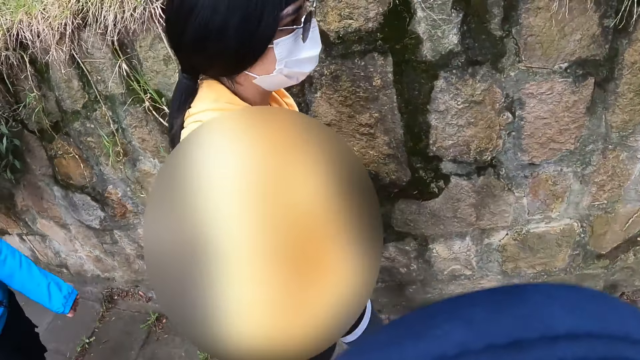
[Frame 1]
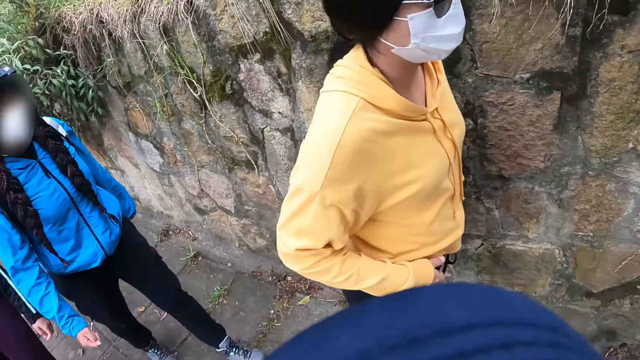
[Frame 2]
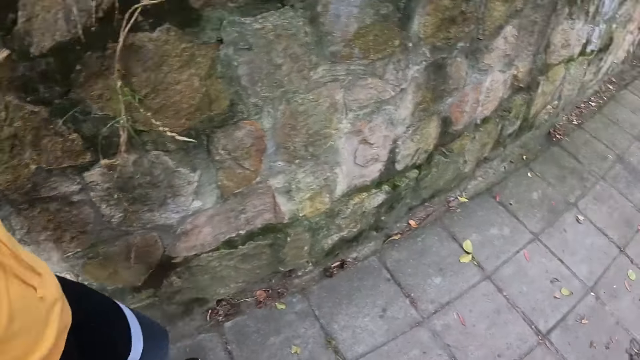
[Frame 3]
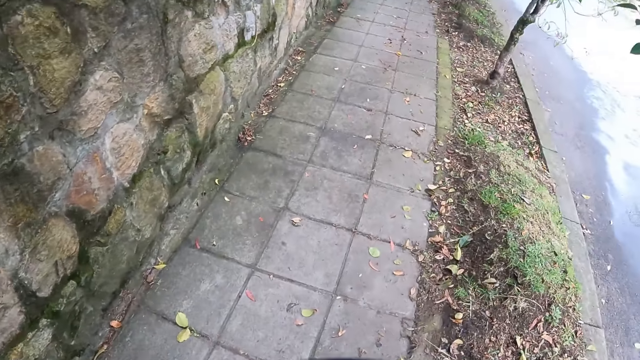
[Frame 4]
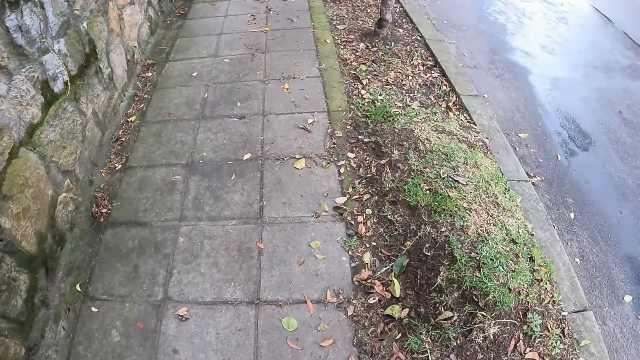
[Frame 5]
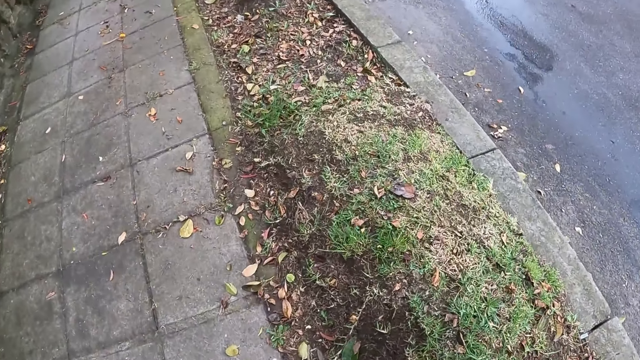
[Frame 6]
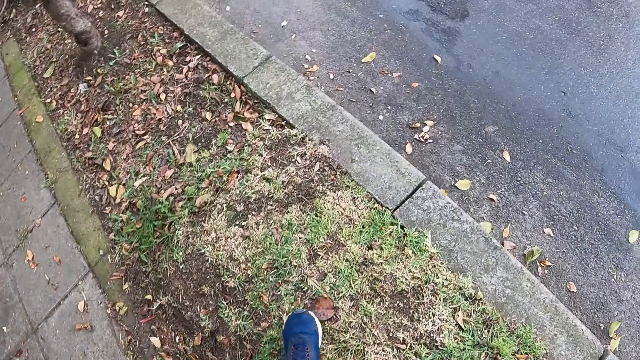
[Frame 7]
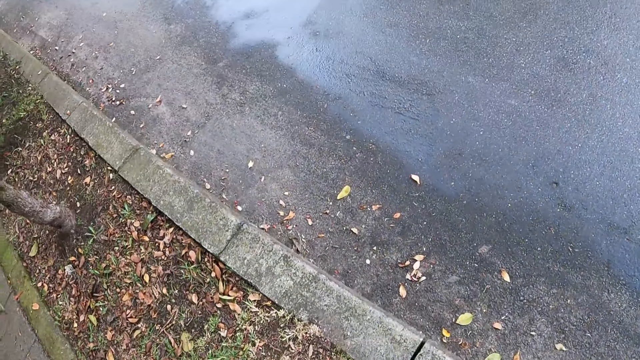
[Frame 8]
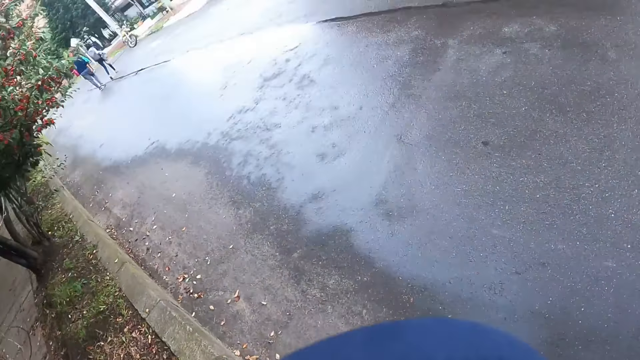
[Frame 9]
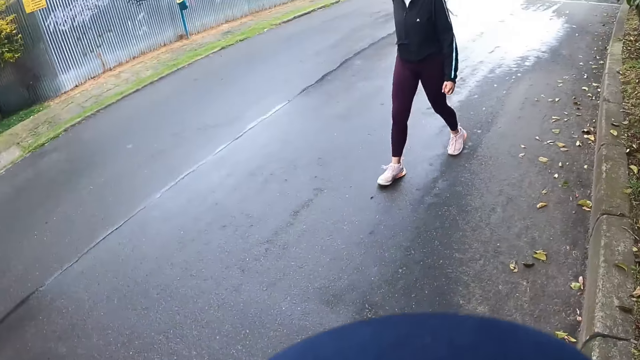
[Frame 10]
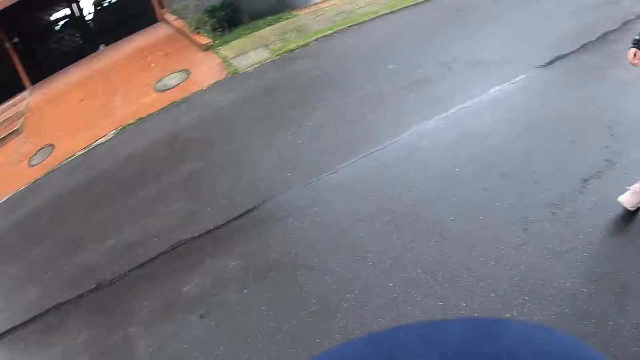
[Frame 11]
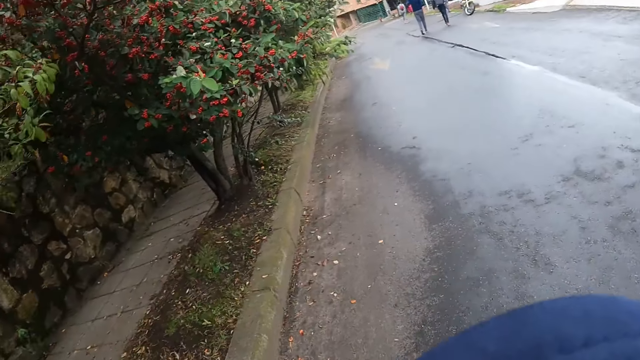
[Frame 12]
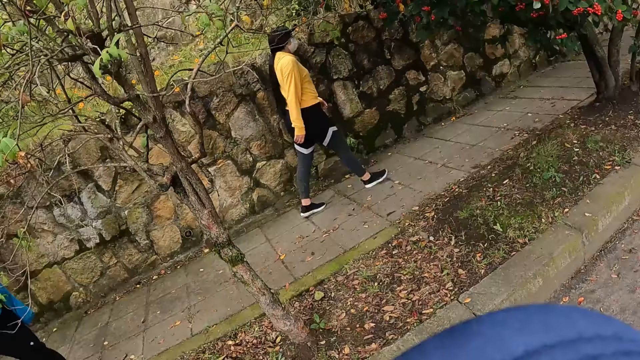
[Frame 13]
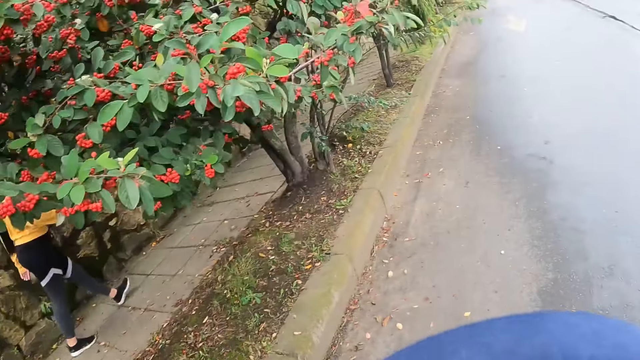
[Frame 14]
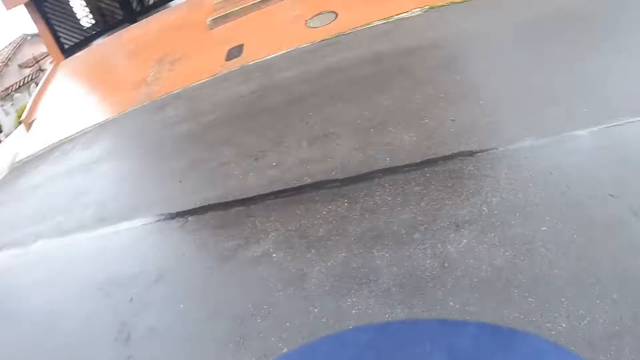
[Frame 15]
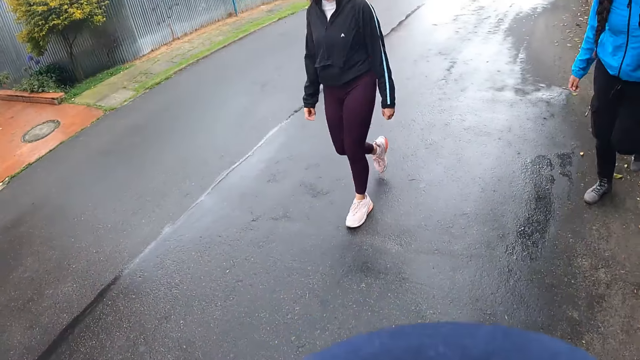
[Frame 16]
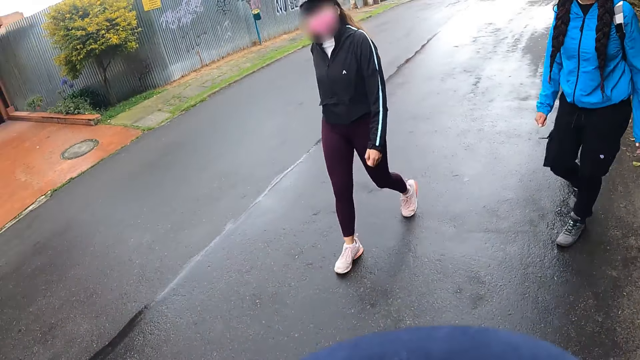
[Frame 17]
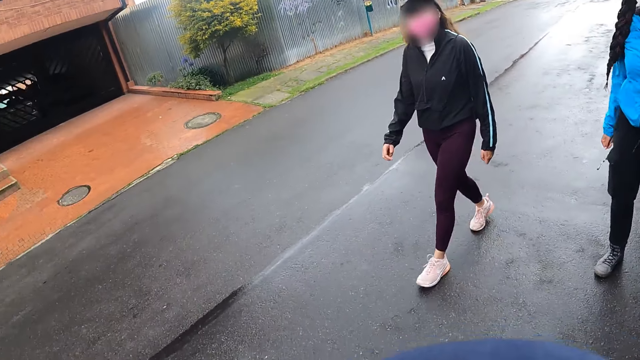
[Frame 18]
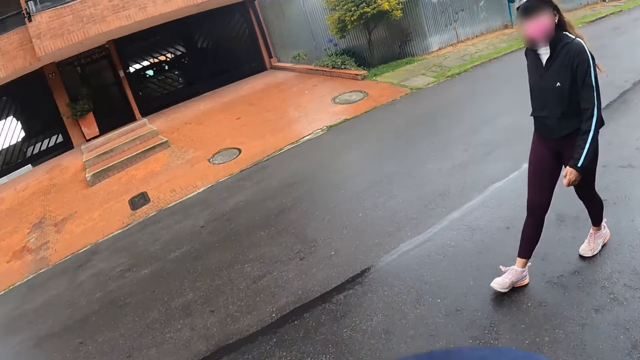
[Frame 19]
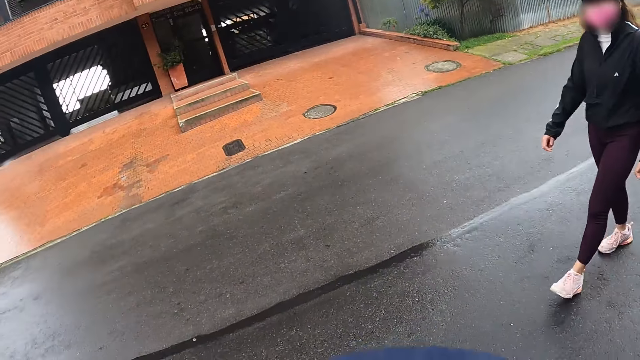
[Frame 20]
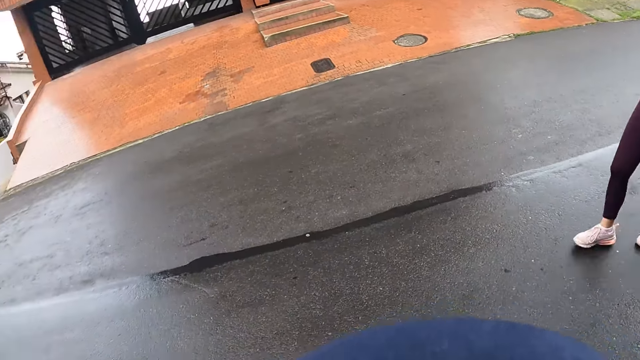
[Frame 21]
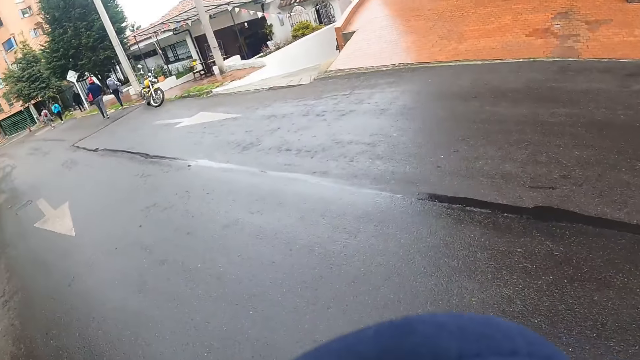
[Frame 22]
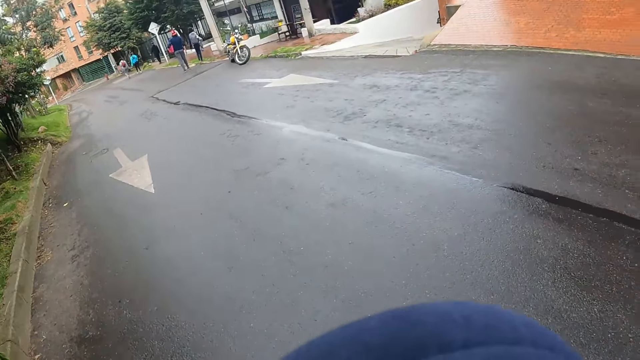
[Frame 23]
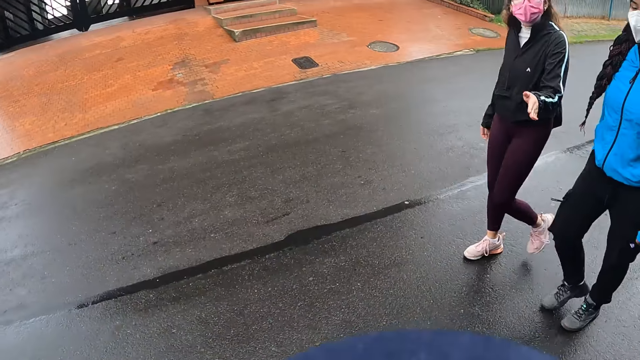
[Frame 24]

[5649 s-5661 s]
The camera wearer walks on the road. They converse with the people.

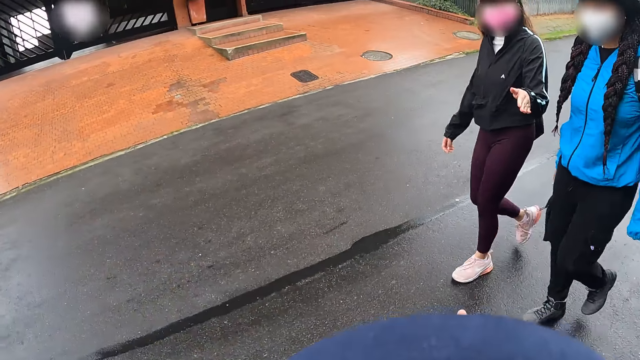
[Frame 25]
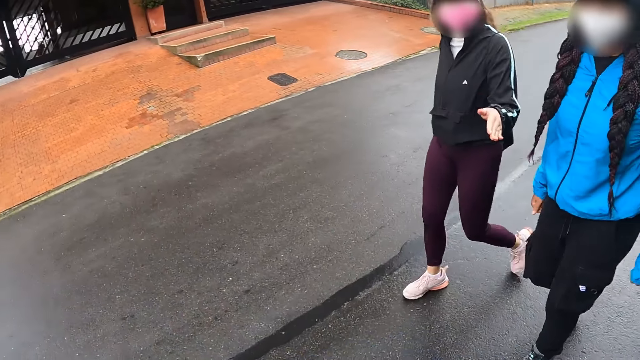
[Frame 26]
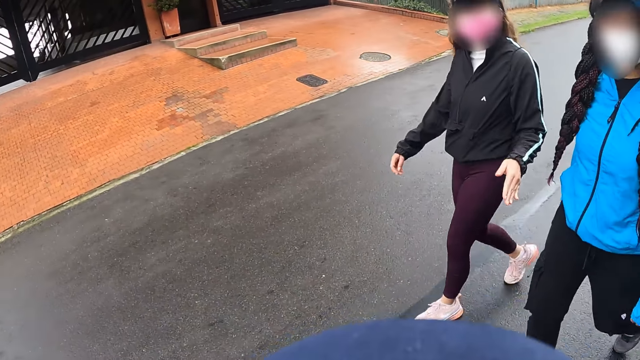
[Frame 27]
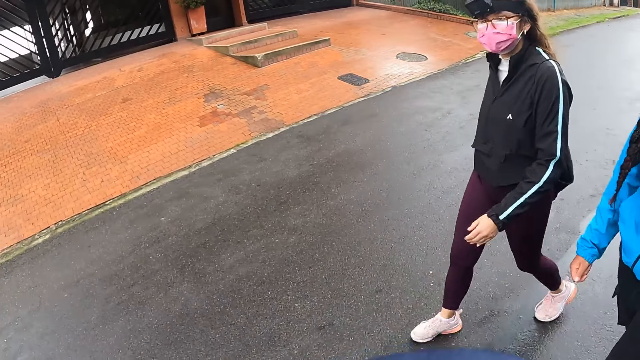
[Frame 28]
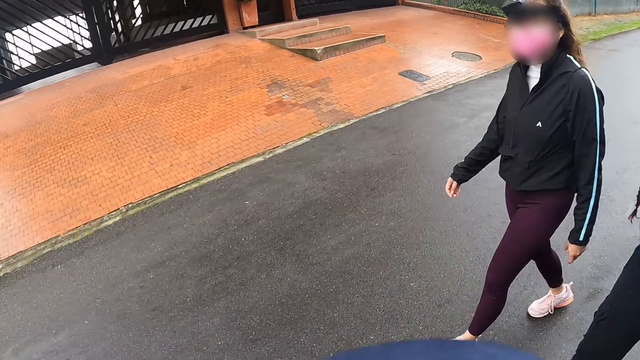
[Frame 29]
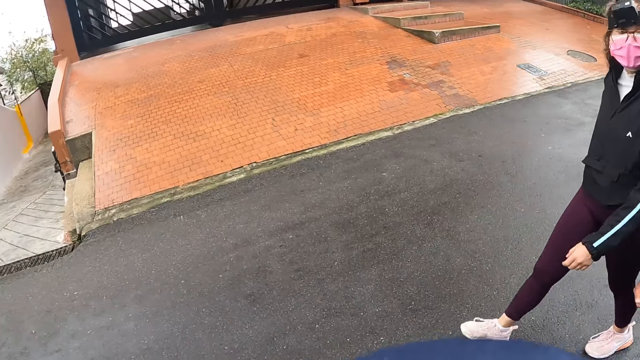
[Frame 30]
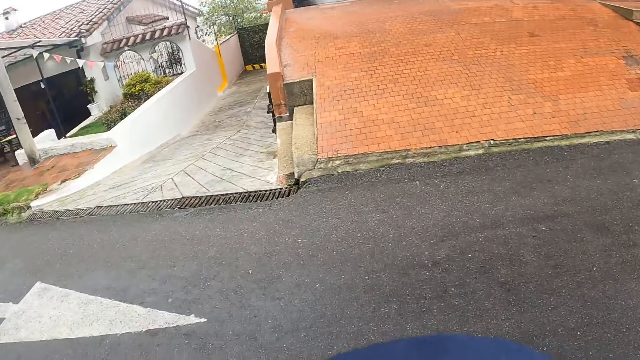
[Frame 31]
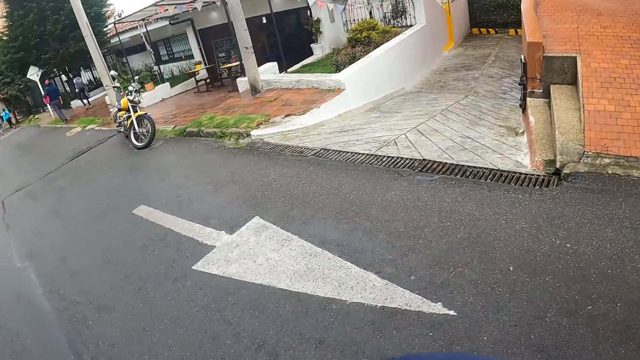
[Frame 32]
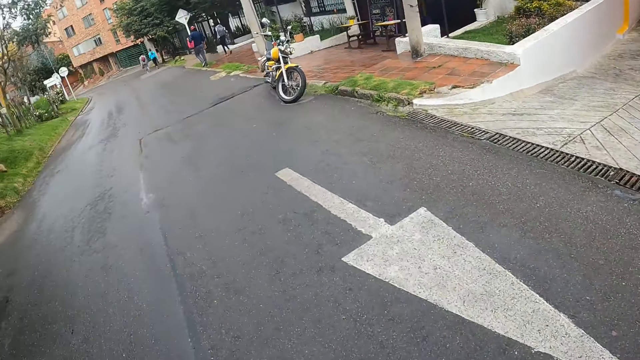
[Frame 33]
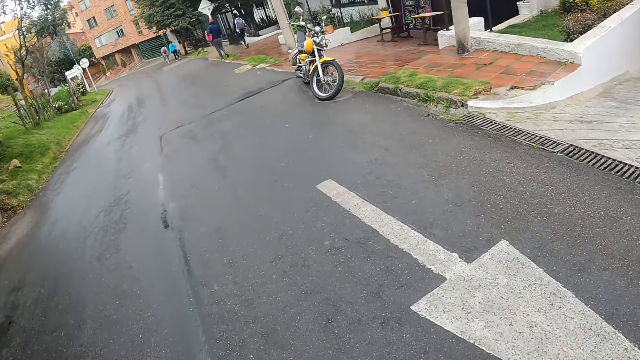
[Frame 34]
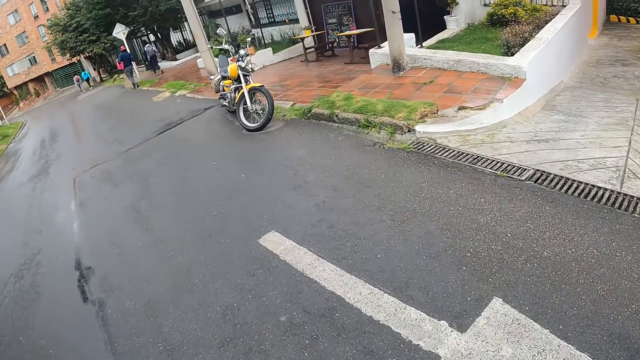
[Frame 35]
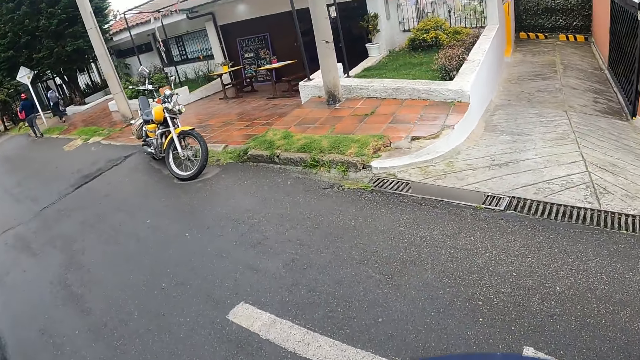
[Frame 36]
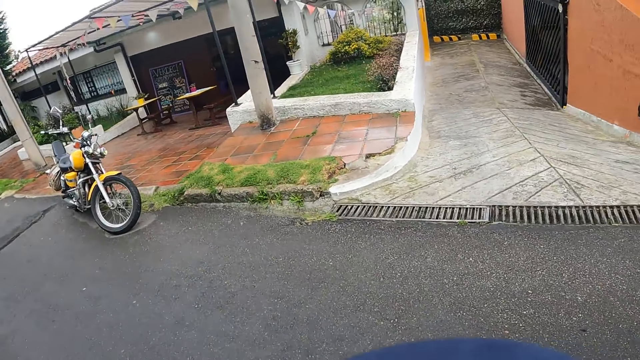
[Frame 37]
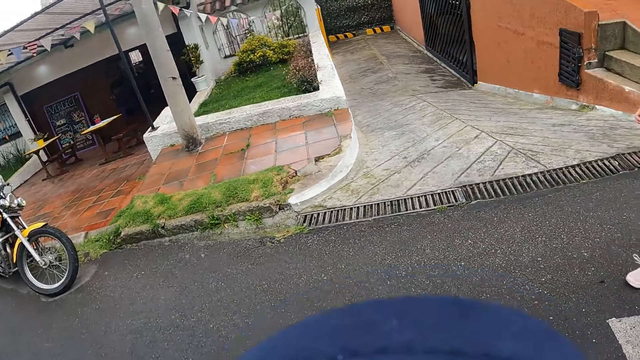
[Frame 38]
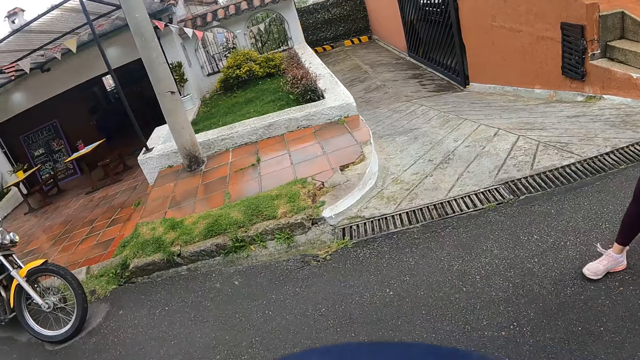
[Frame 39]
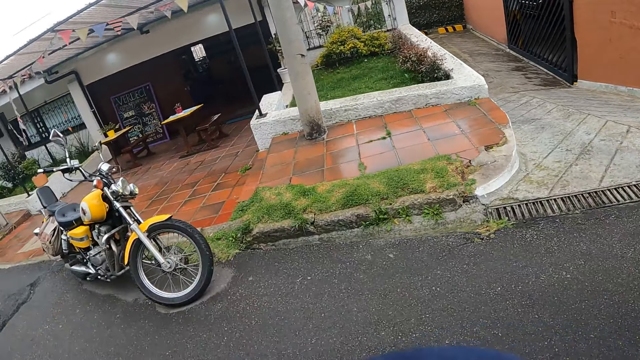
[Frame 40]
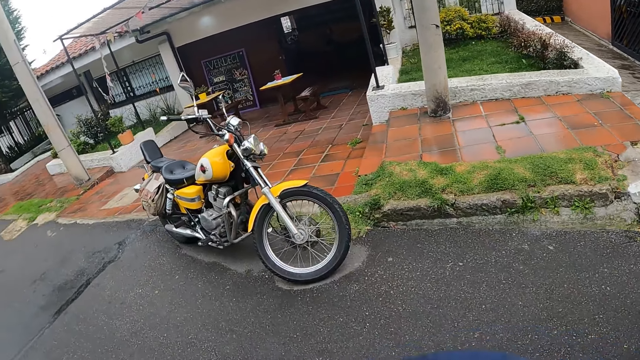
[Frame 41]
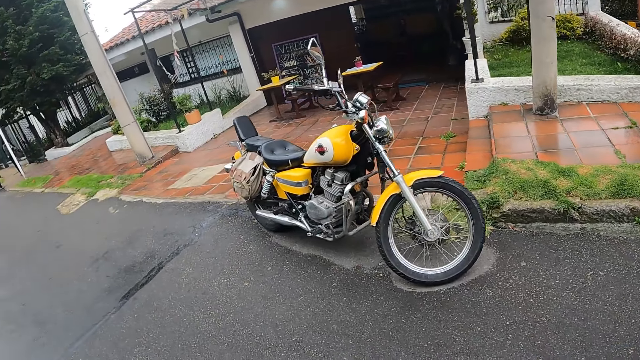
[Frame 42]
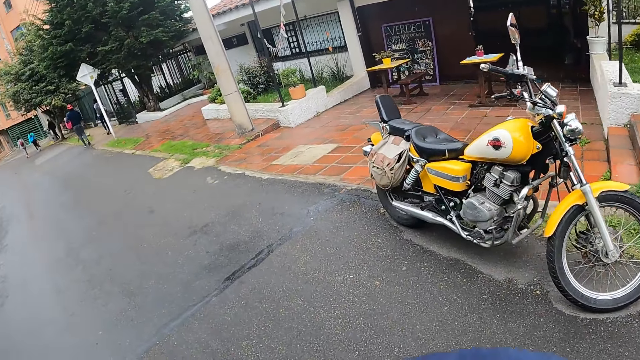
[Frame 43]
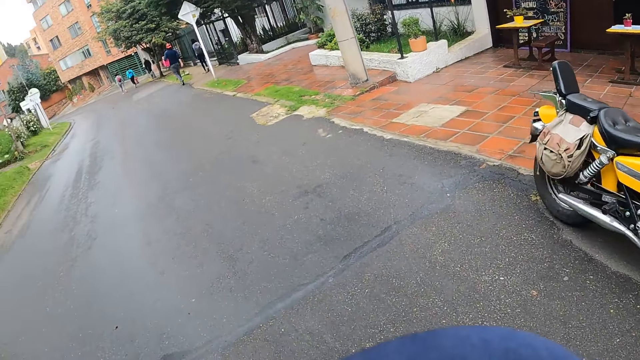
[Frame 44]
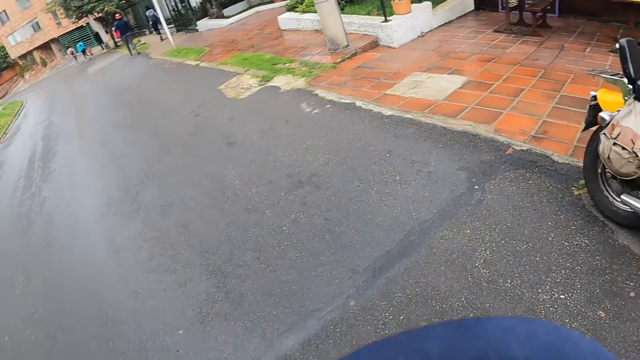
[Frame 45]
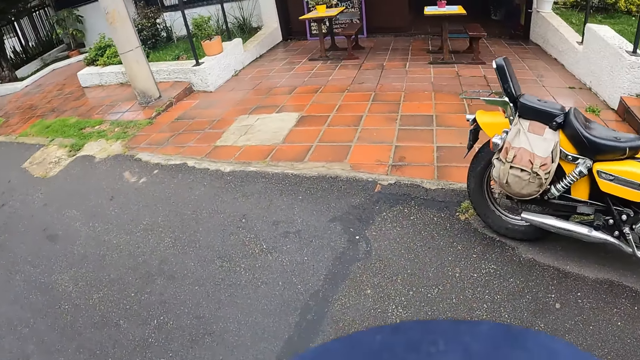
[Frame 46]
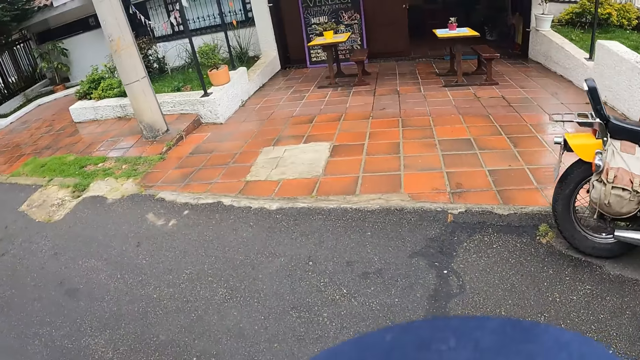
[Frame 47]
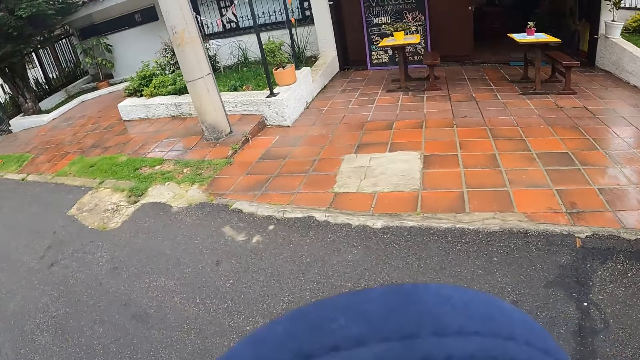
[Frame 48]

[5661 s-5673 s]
The camera wearer walks on the road.
